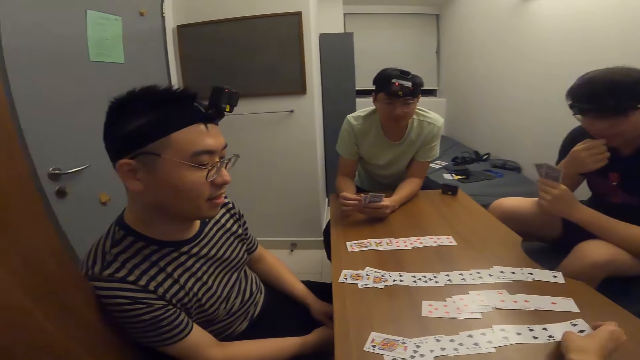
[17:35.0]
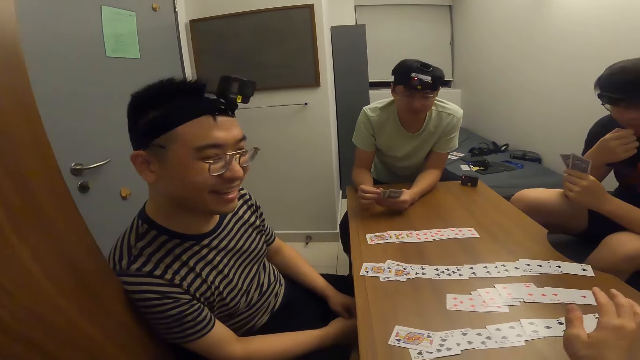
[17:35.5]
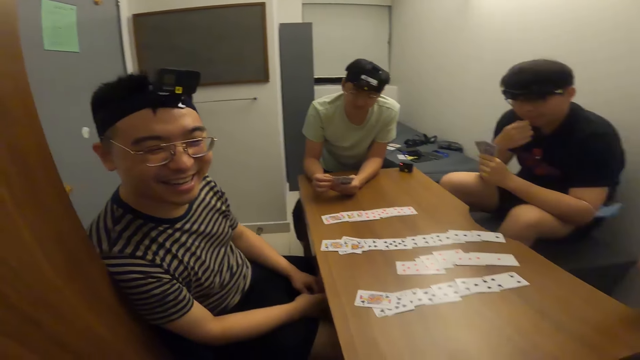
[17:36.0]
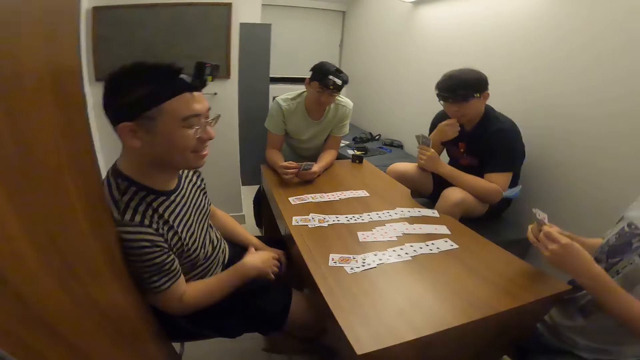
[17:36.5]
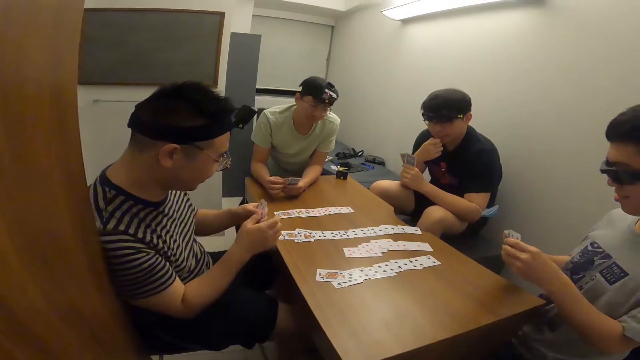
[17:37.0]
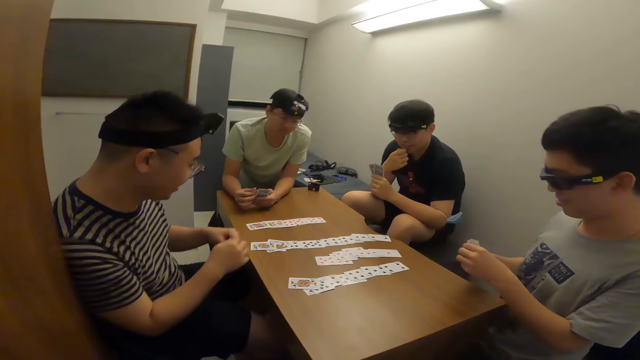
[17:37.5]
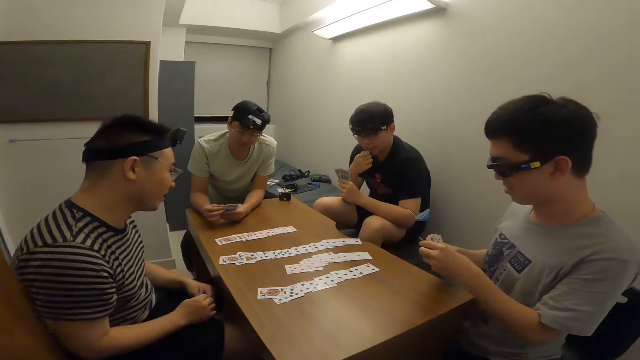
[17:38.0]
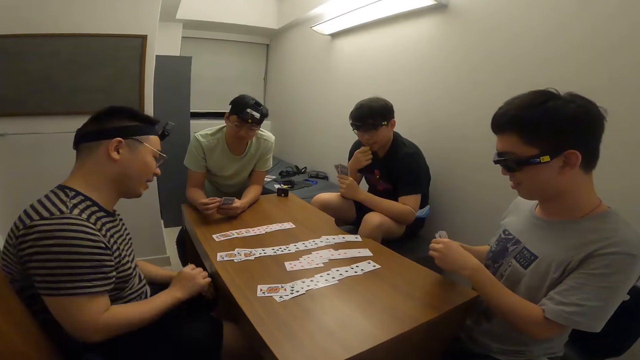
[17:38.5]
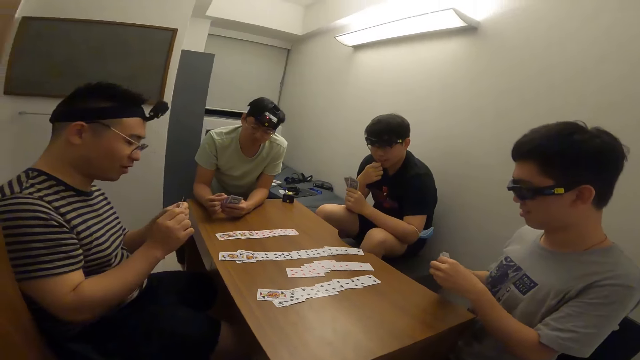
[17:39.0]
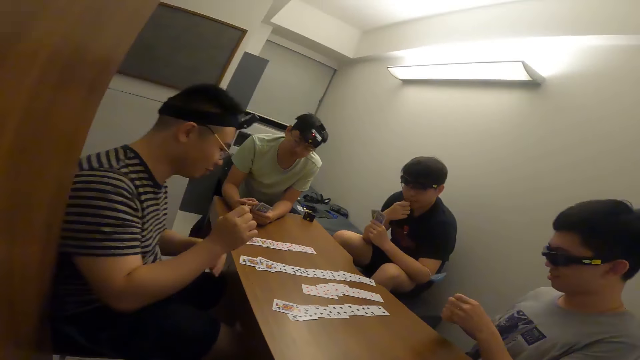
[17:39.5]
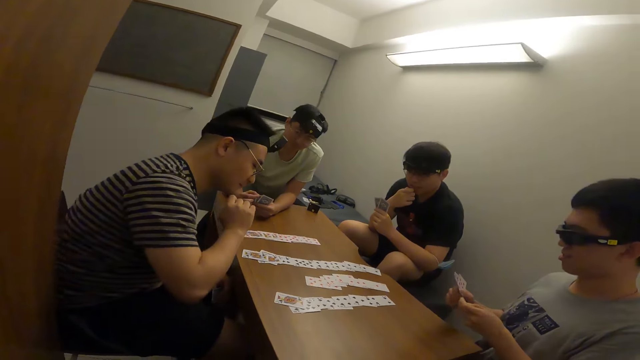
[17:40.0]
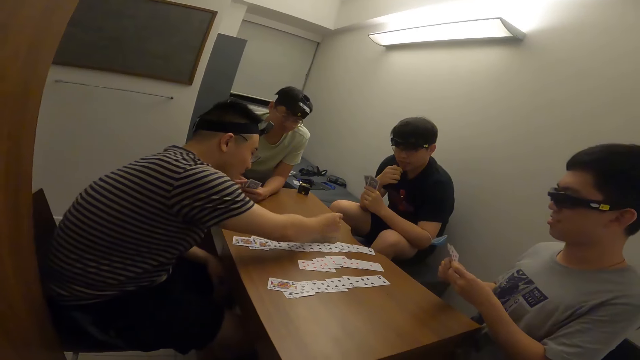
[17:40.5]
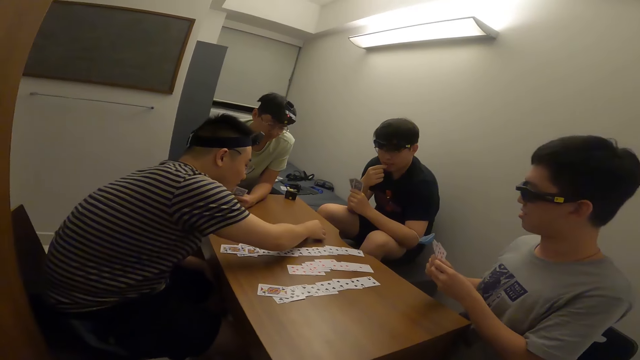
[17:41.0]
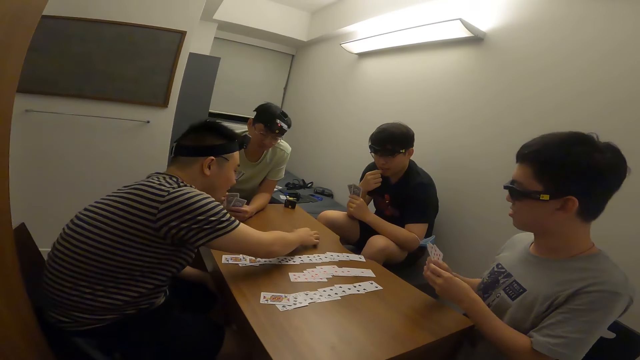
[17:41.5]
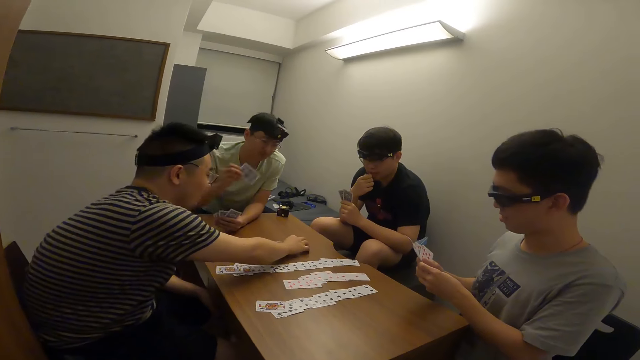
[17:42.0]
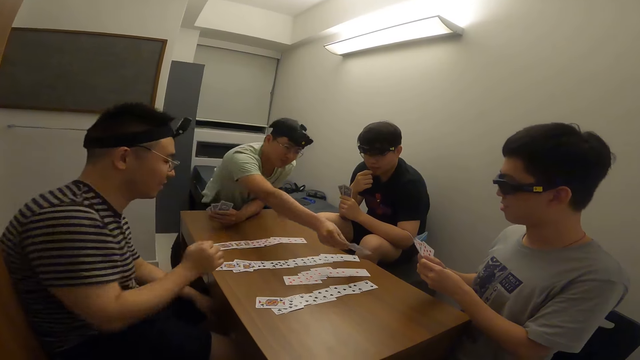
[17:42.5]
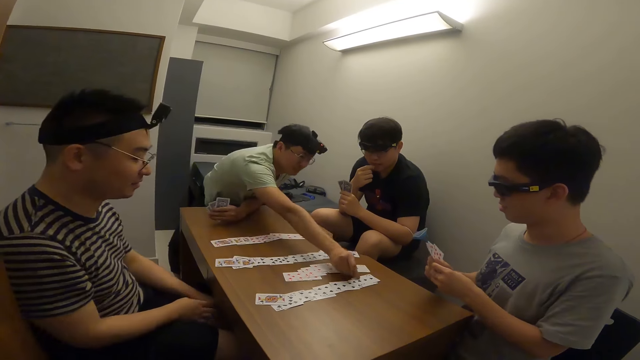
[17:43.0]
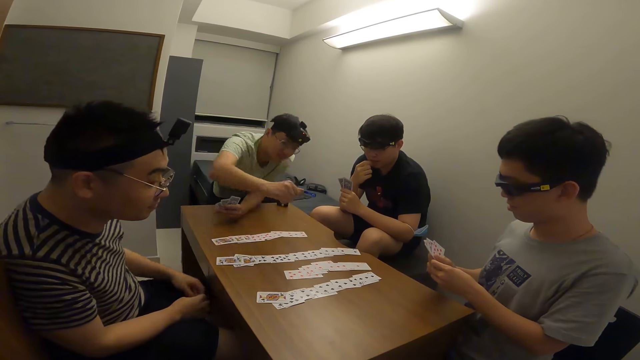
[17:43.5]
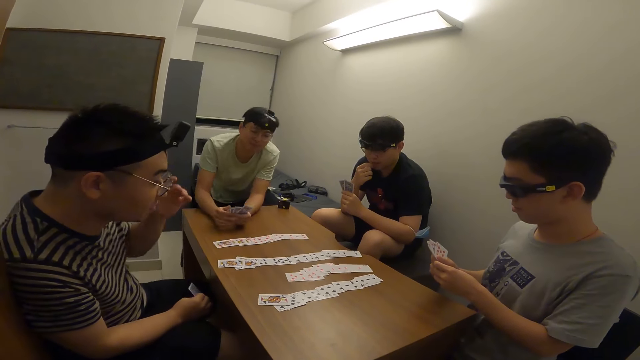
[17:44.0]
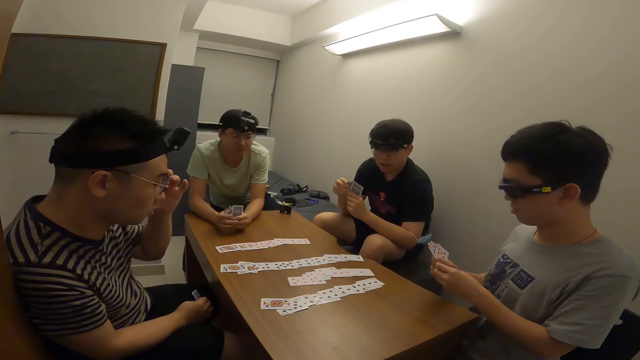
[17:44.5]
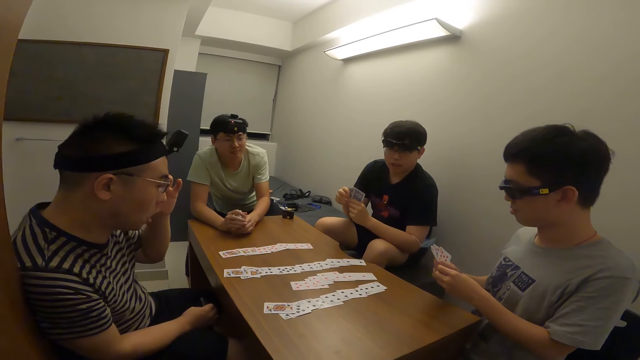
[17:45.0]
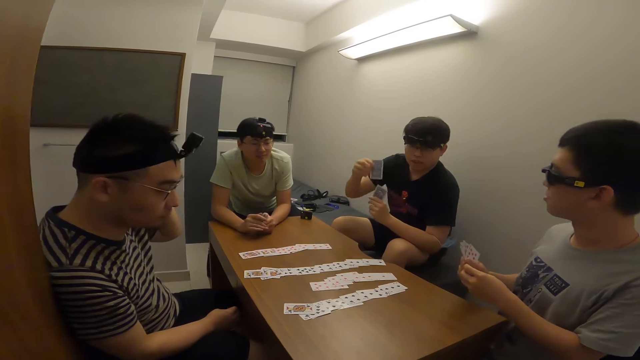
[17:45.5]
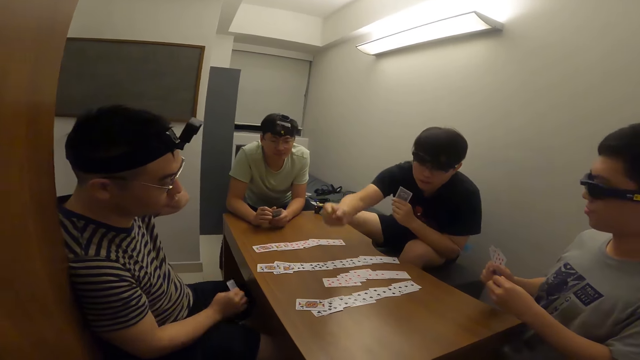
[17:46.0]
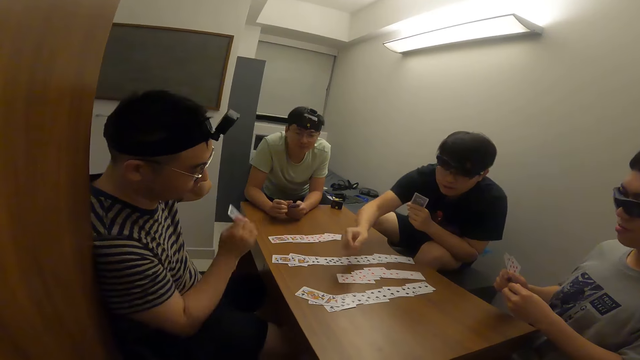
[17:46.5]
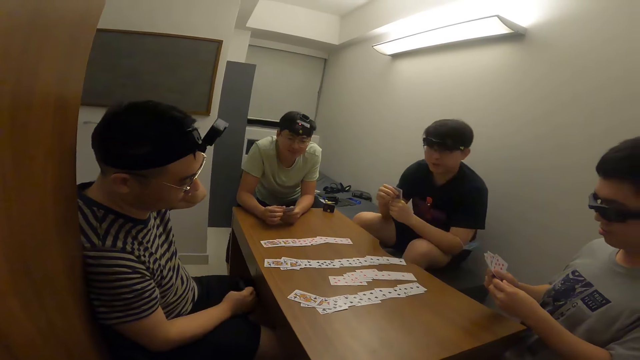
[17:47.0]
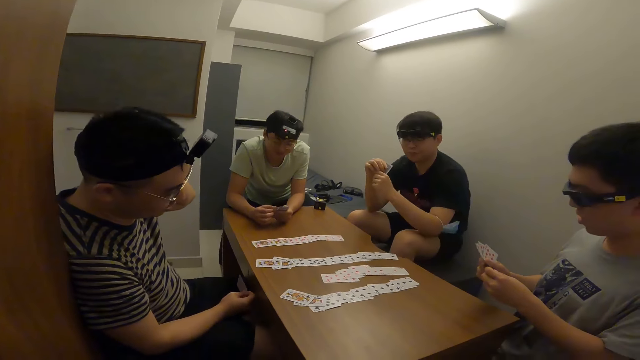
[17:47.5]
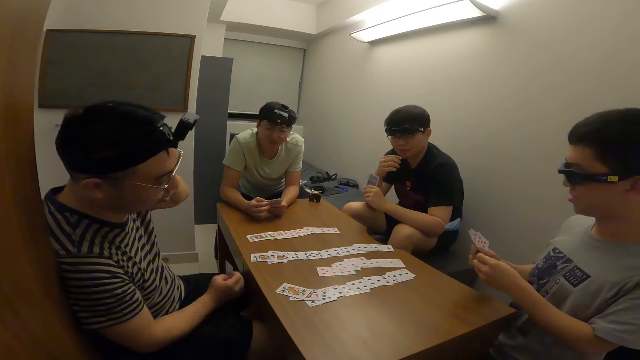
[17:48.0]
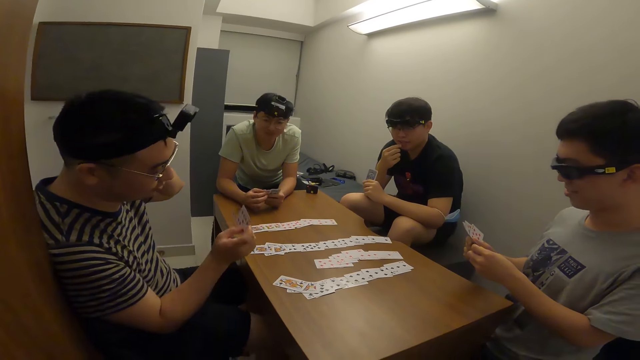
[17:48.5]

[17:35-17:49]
The camera wearer places a card on the table with his right hand. A man places a card on the table with his right hand. Another man places a card on the table with his right hand. A third man places a card on the table with his right hand.

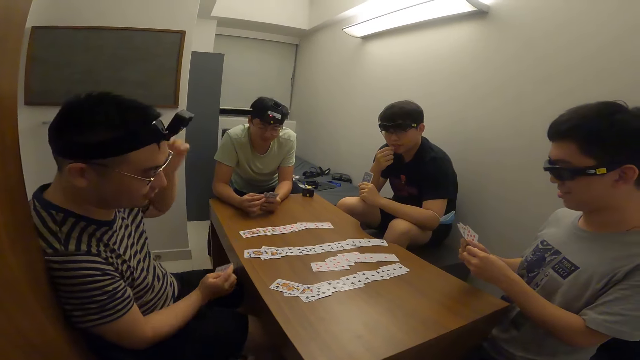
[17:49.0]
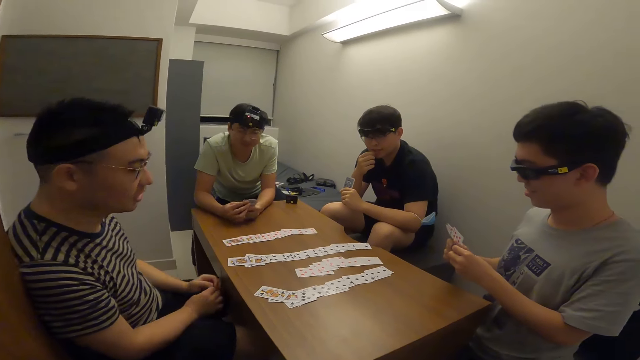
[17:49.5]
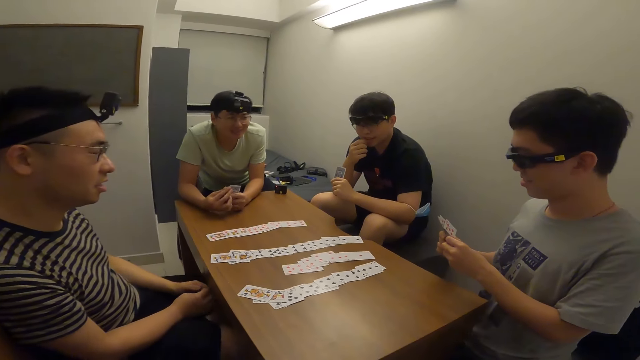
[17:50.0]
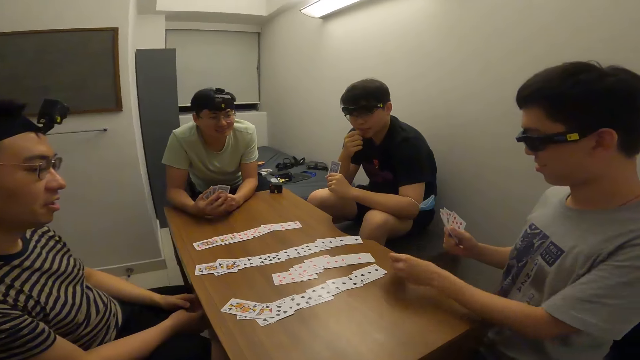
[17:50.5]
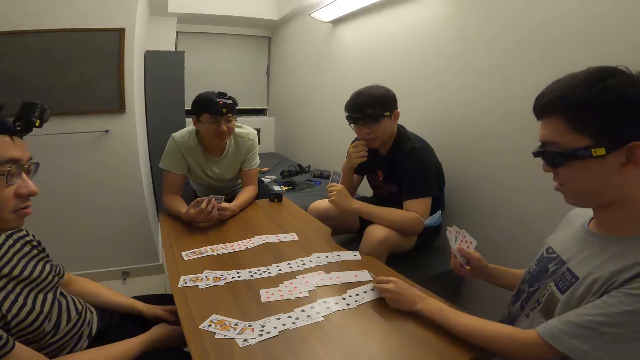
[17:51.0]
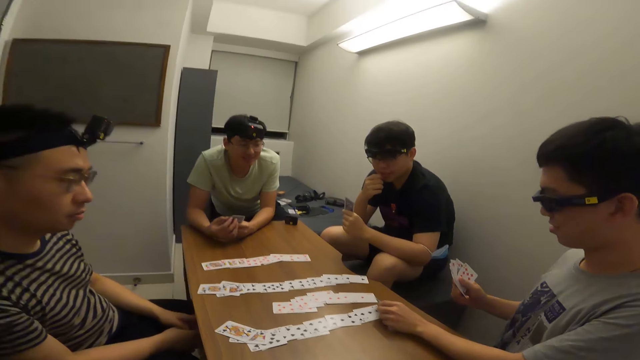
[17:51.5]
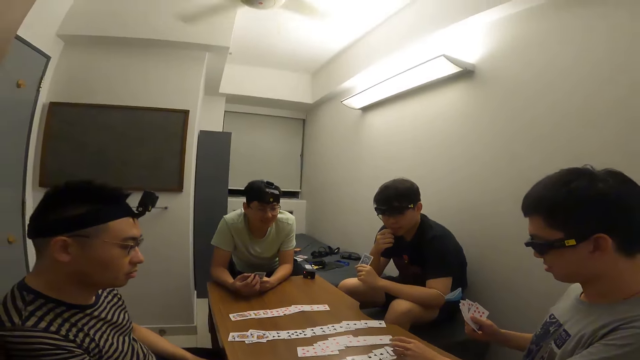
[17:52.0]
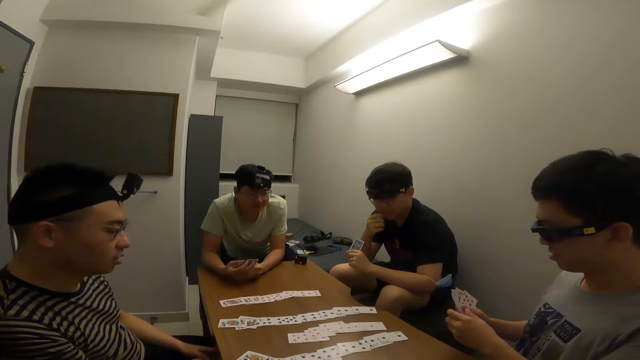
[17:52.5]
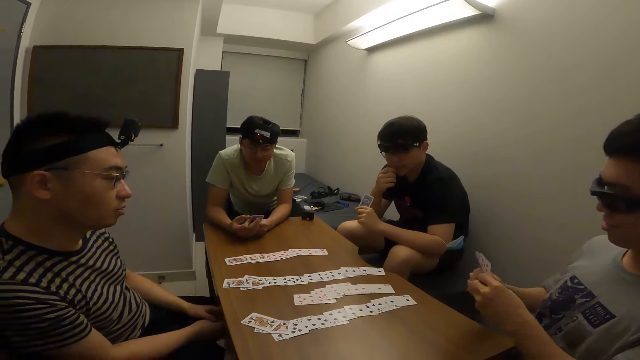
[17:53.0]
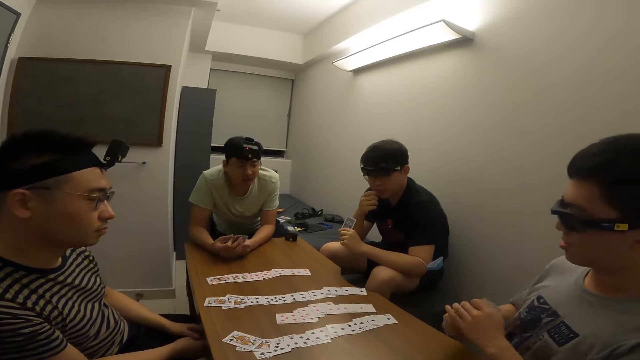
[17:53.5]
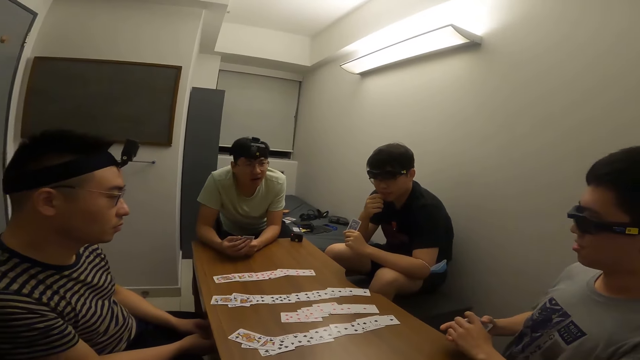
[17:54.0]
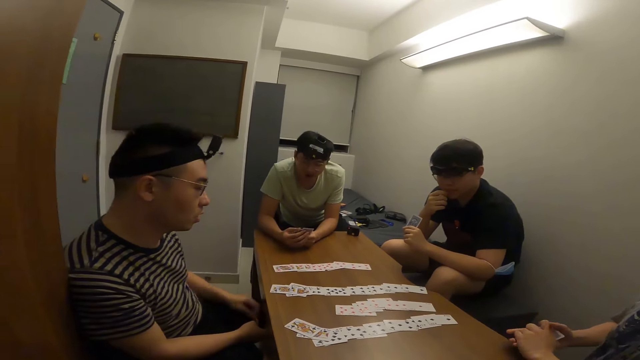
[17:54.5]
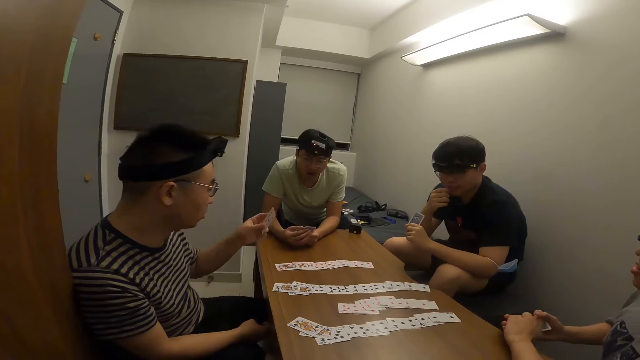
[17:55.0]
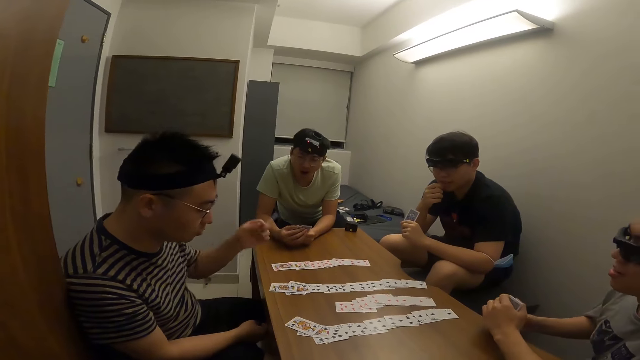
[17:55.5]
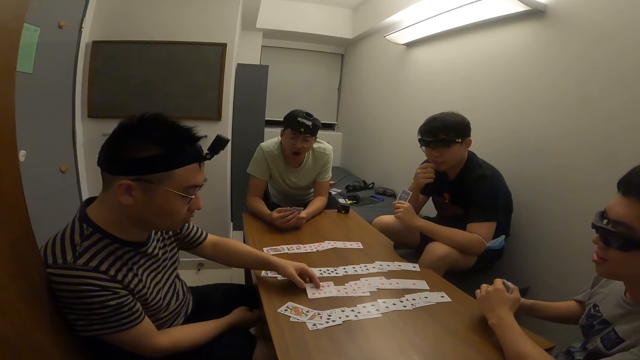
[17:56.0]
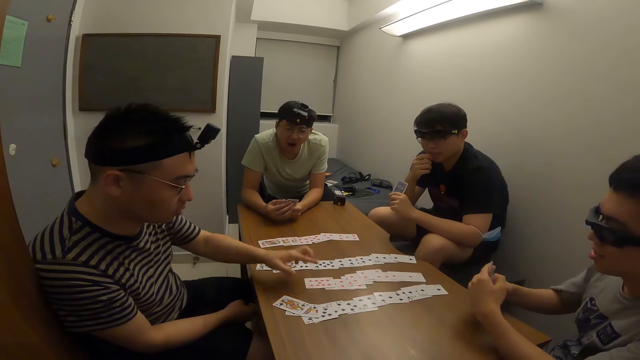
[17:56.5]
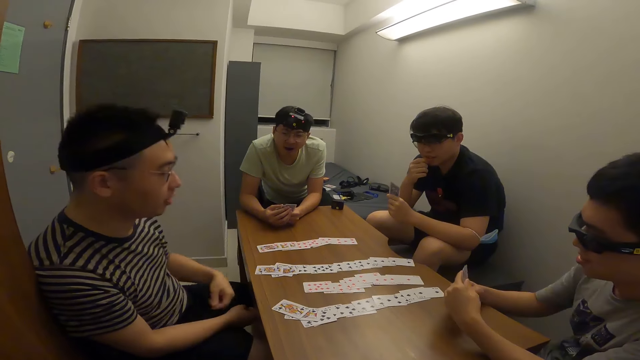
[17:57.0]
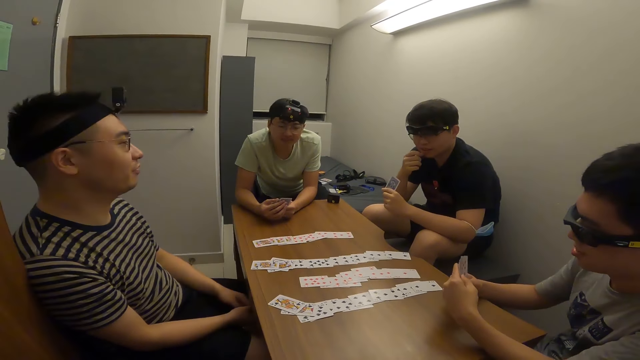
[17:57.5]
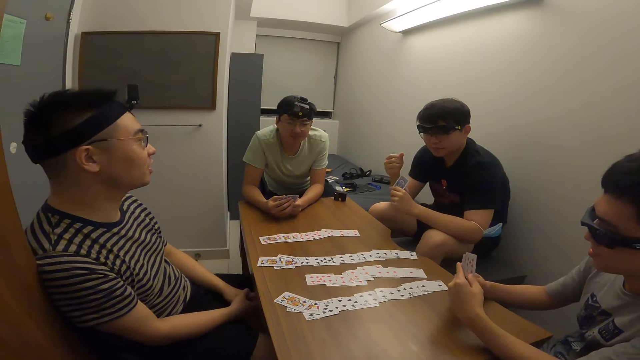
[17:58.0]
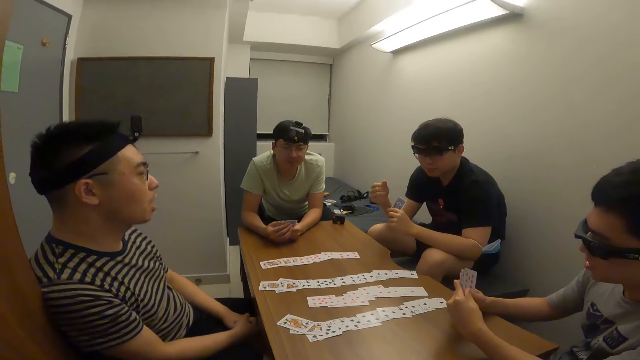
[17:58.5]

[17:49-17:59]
A man places a card on the table with his right hand. Another man places a card on the table with his right hand.
